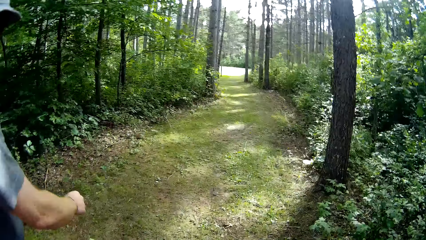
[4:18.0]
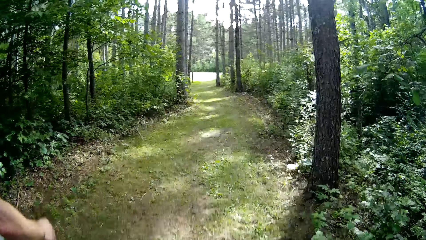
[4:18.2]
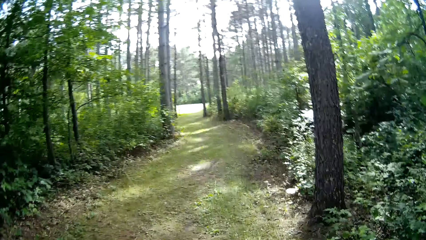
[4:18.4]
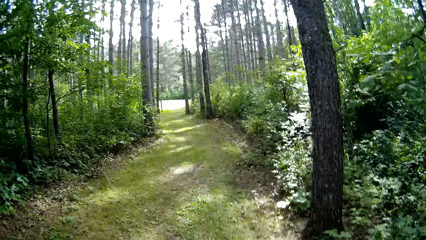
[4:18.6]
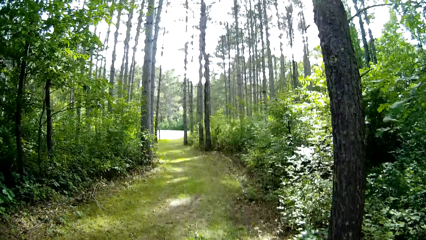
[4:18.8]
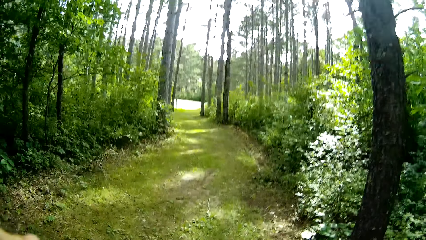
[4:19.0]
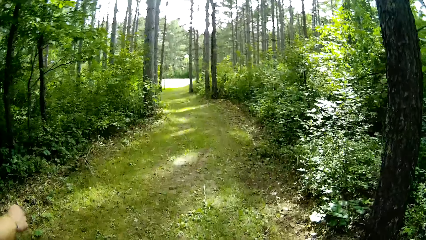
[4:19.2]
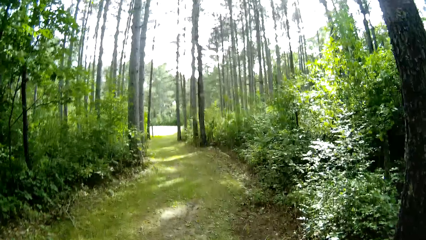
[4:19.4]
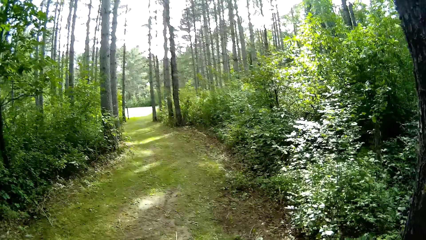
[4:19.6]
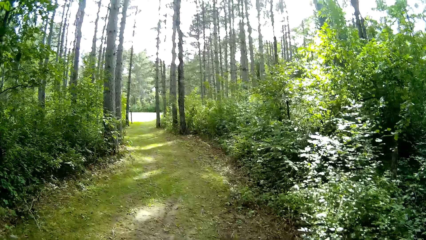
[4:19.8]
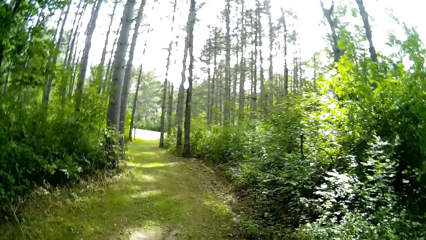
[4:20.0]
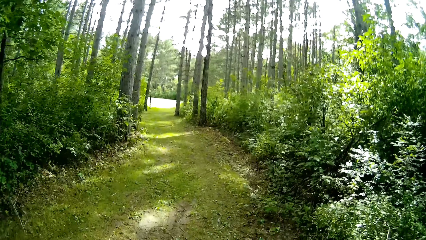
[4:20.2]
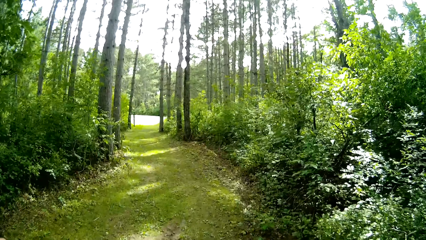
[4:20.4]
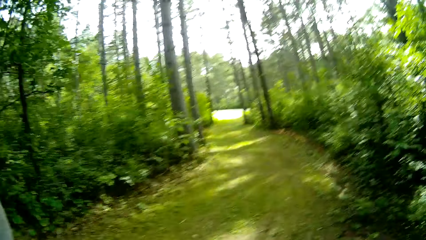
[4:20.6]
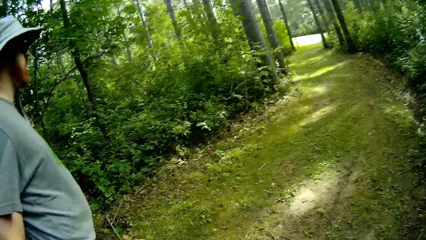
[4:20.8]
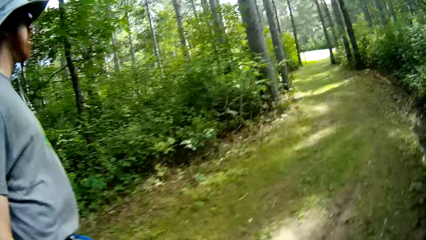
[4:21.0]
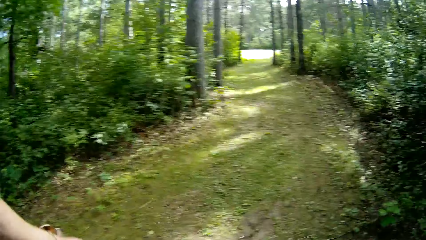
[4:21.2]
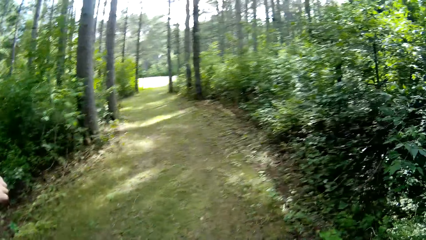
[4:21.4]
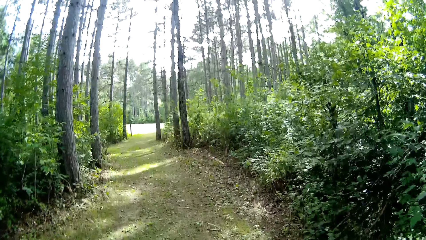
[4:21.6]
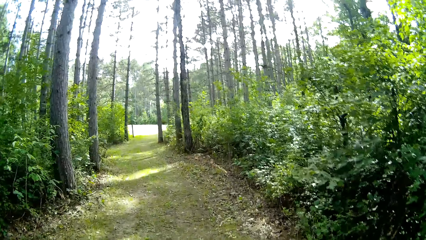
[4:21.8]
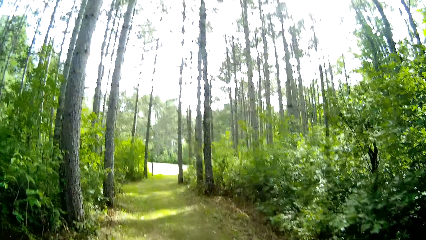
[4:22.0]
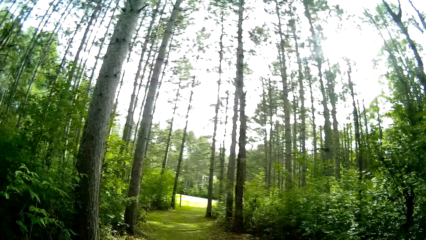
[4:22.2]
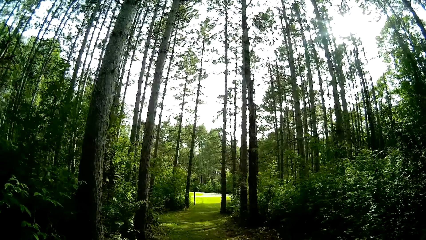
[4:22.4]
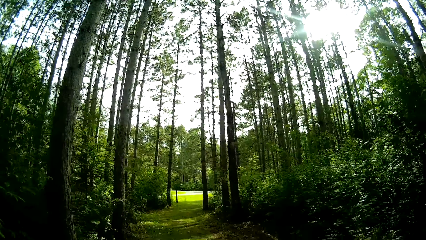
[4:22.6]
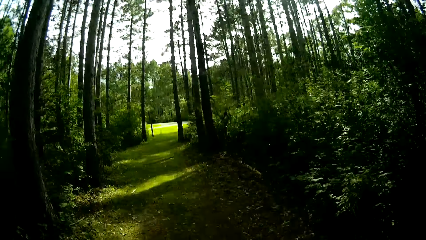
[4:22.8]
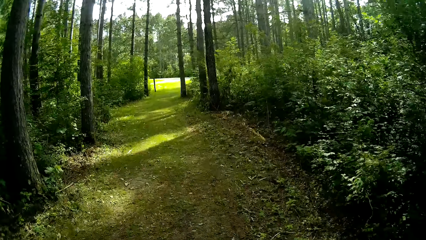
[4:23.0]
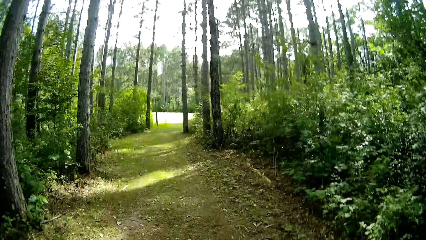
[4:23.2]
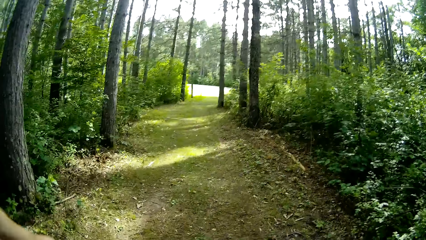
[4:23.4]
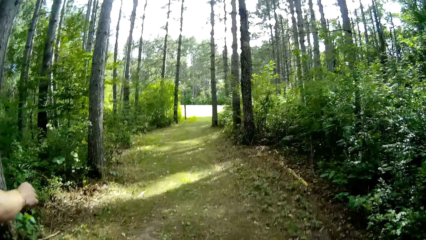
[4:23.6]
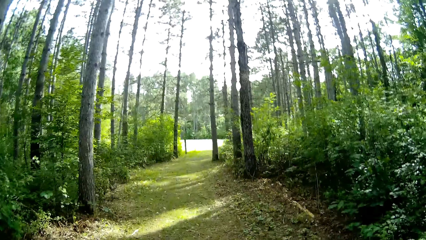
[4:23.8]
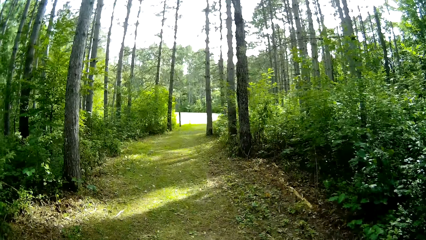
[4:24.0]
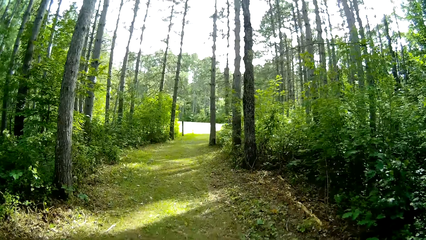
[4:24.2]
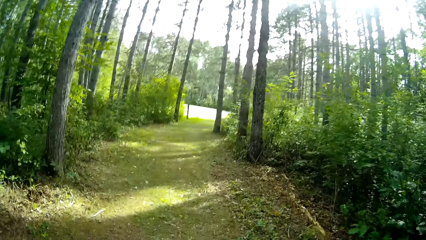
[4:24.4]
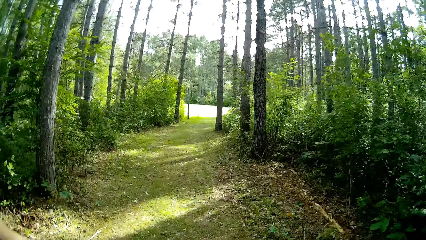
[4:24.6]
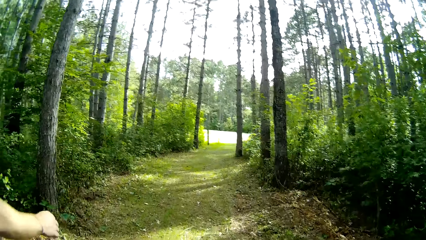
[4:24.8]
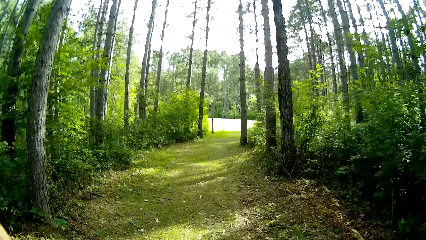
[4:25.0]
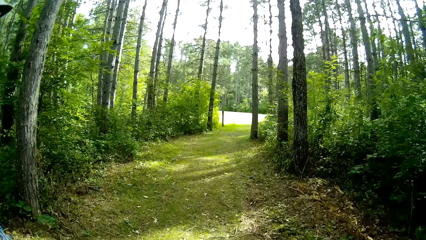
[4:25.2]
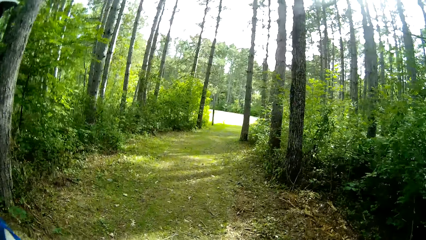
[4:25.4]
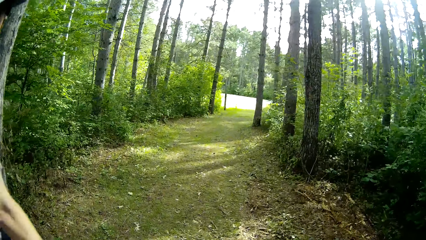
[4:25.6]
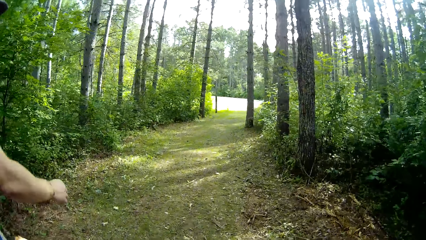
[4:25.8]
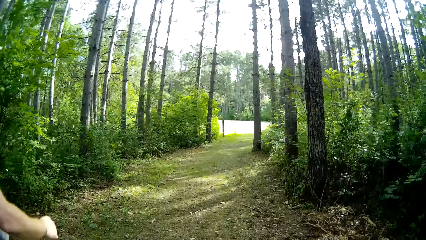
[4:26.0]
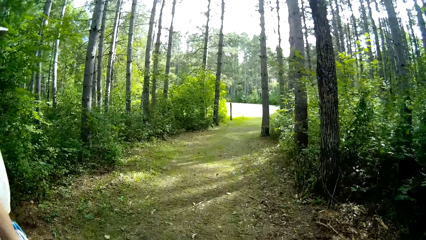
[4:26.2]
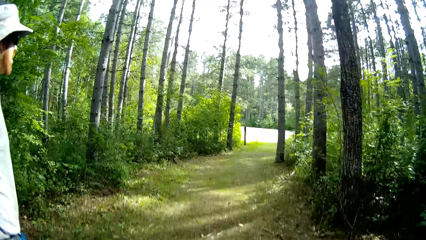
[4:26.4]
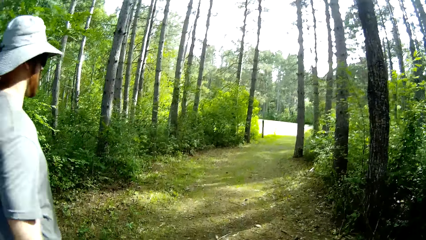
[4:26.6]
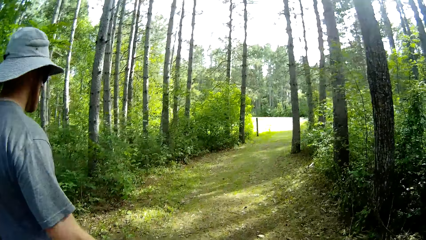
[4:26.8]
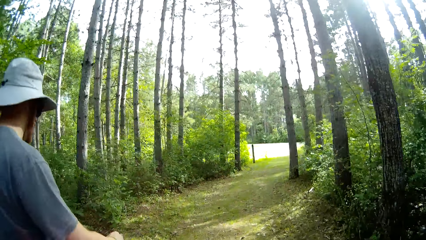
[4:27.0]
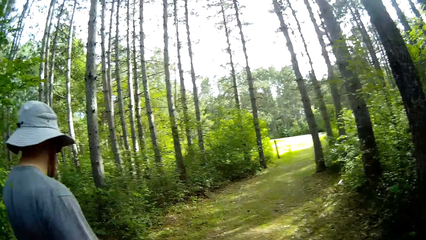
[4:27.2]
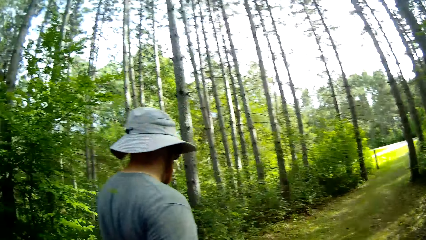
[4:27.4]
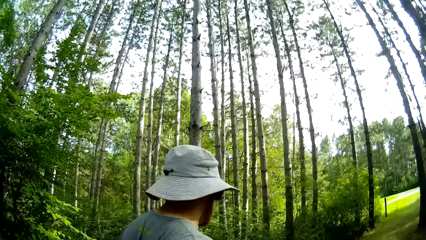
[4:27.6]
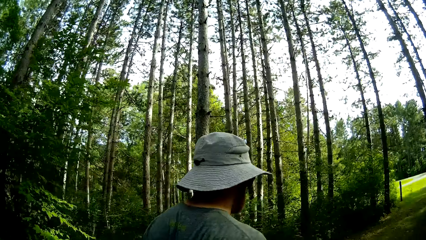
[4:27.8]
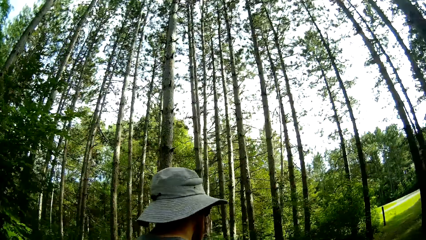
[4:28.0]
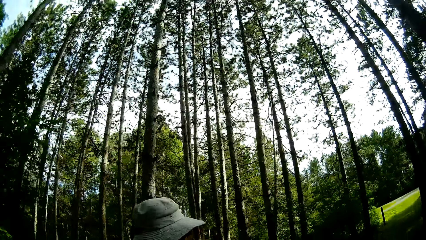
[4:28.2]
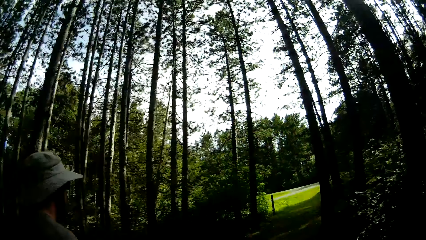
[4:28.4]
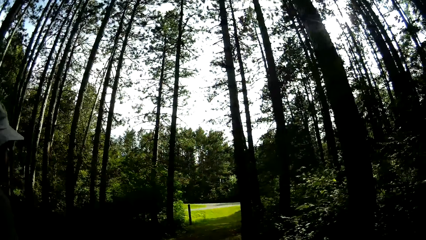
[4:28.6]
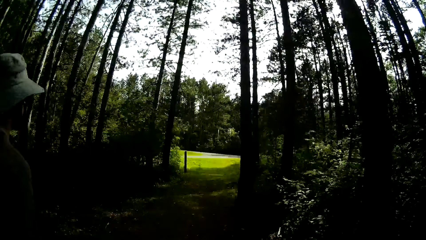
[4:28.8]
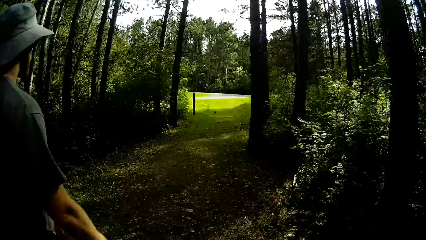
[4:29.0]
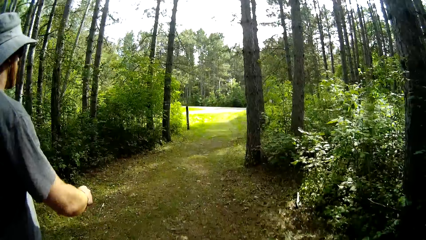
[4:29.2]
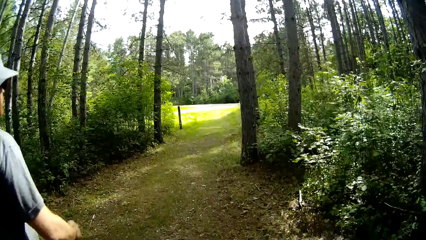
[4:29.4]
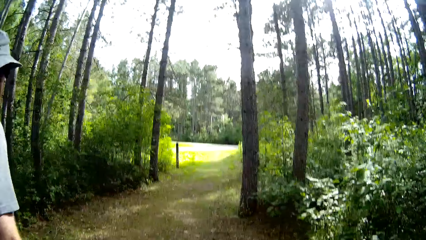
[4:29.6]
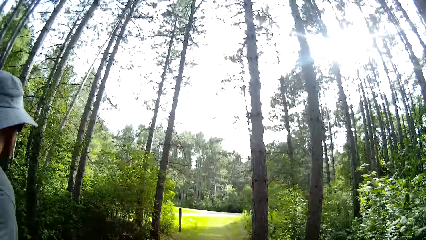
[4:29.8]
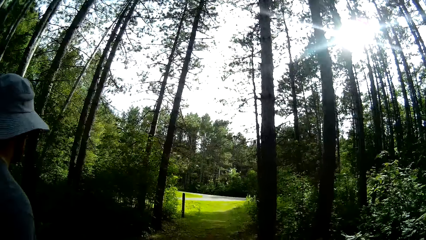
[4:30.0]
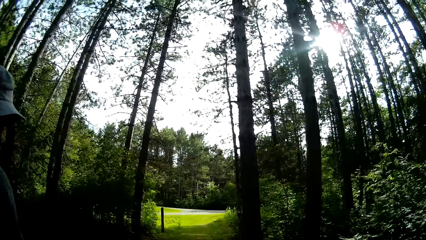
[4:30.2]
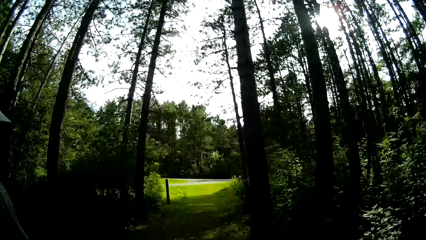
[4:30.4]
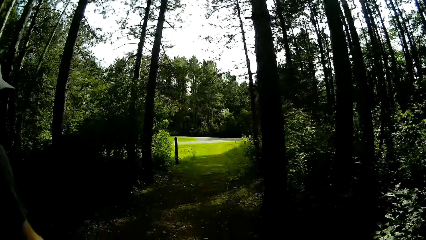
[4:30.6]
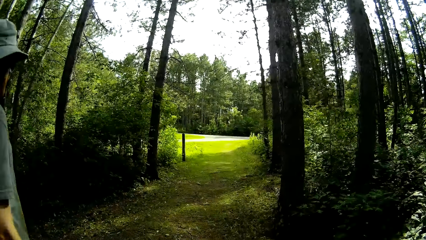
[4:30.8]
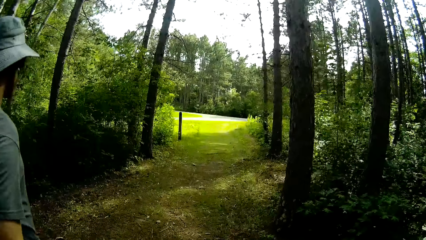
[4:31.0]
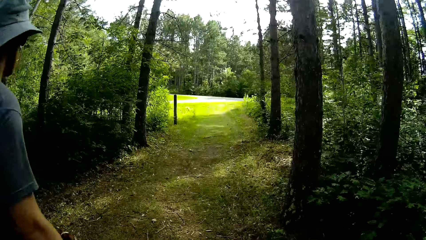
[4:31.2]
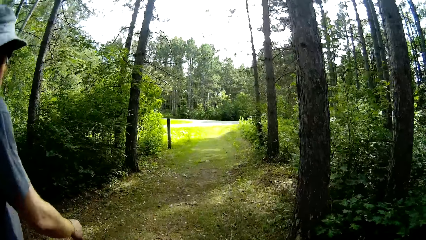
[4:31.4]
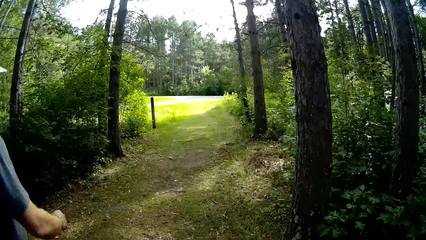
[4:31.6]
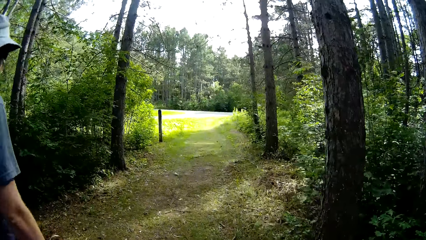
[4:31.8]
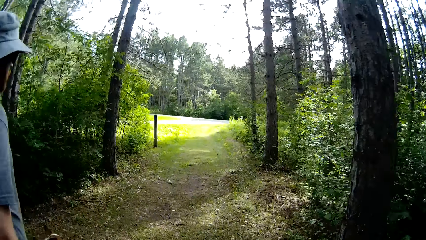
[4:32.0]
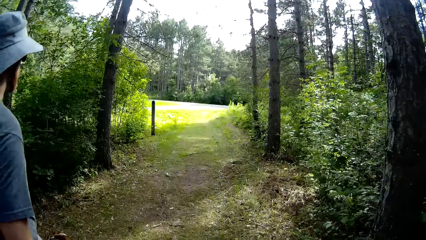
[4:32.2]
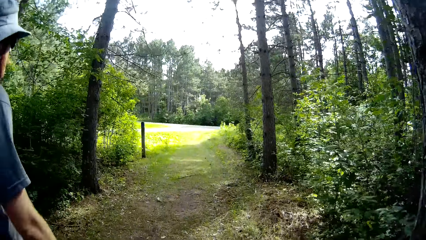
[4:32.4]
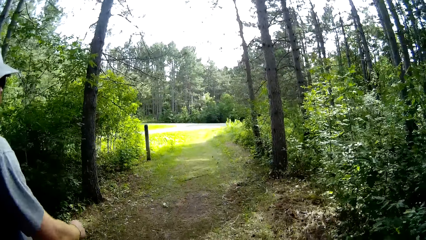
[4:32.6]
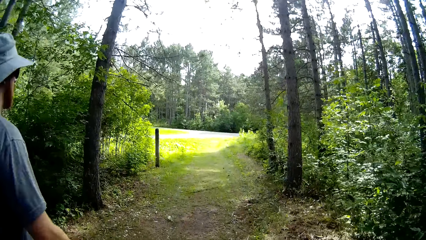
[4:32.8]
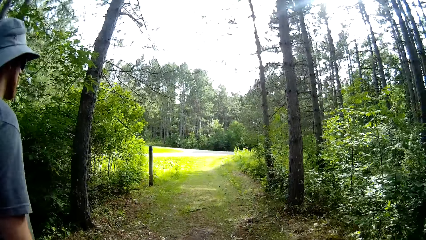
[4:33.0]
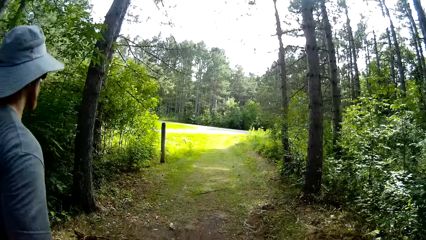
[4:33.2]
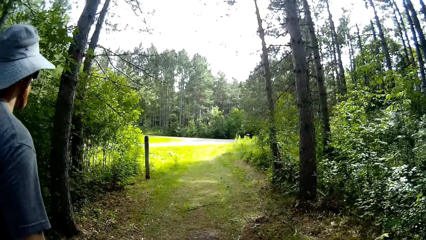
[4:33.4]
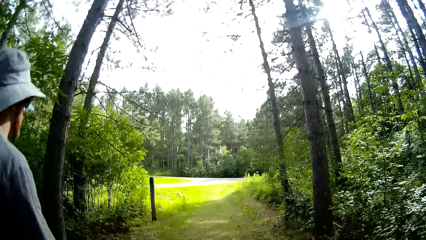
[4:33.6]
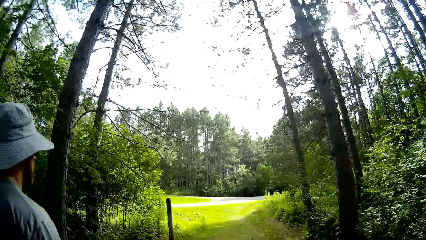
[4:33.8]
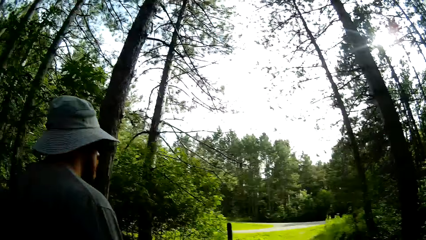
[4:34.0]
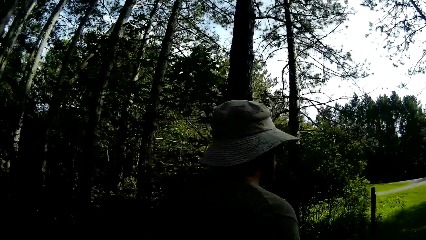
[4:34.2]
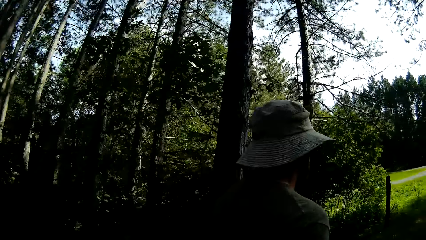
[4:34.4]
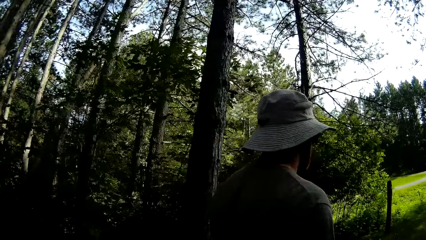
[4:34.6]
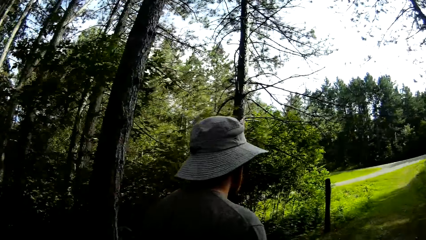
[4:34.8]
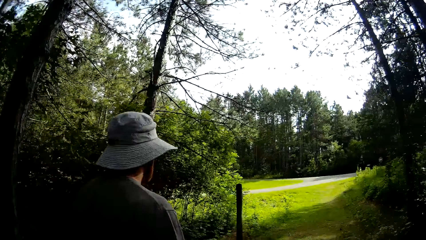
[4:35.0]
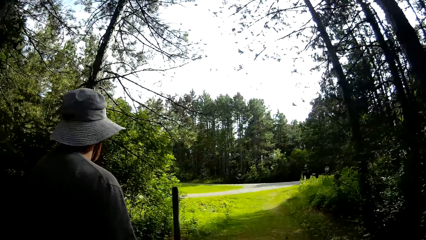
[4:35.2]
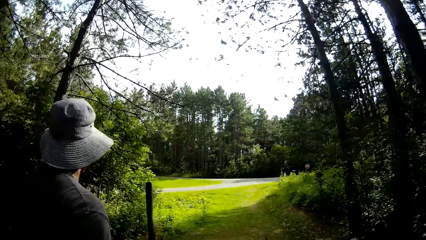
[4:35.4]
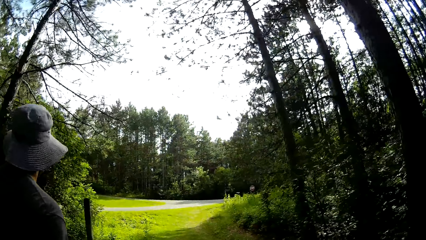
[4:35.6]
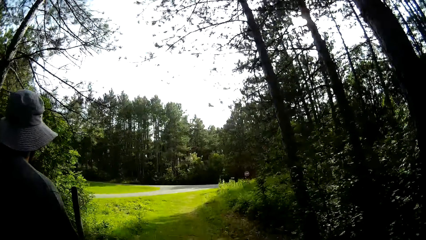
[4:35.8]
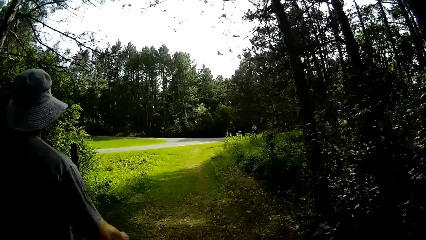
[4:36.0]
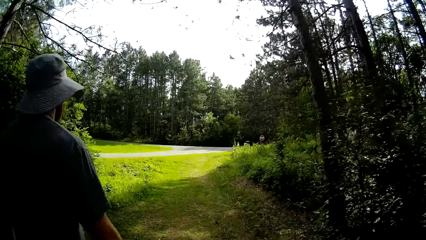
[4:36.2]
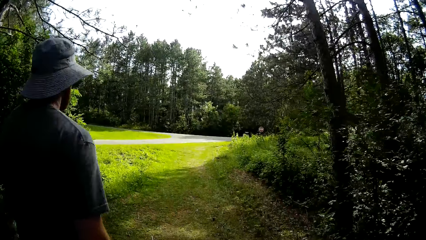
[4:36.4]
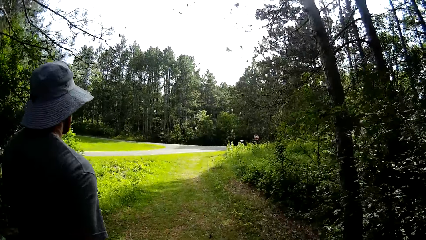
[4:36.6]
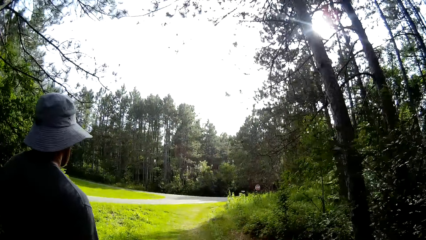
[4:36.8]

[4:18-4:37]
A man walks the dog.
